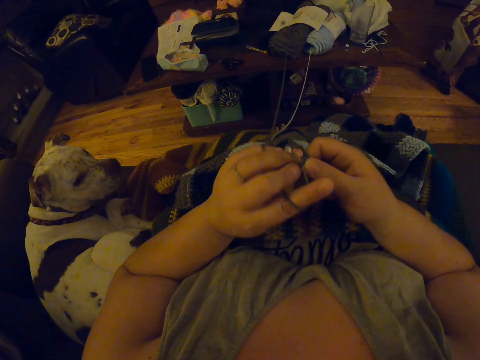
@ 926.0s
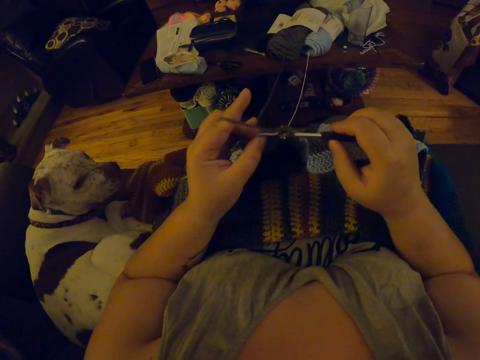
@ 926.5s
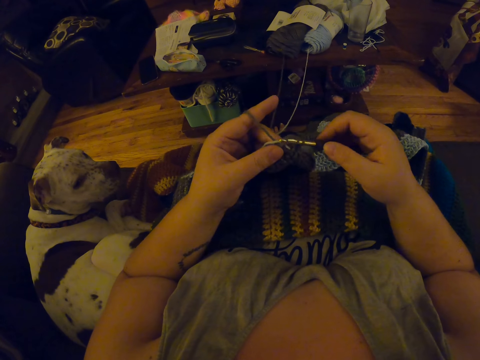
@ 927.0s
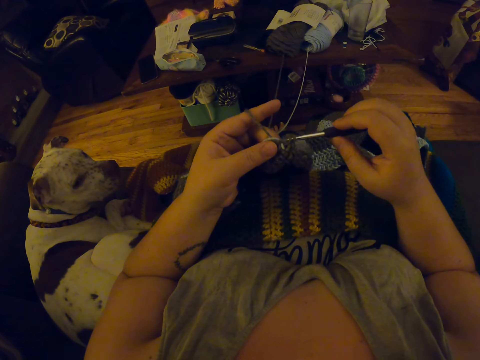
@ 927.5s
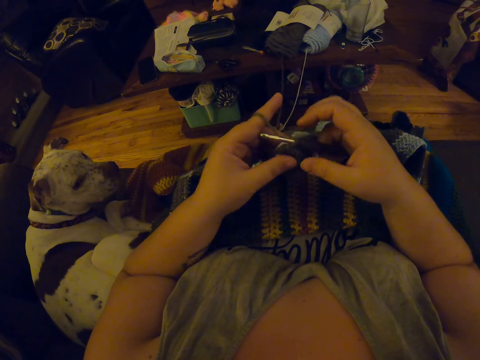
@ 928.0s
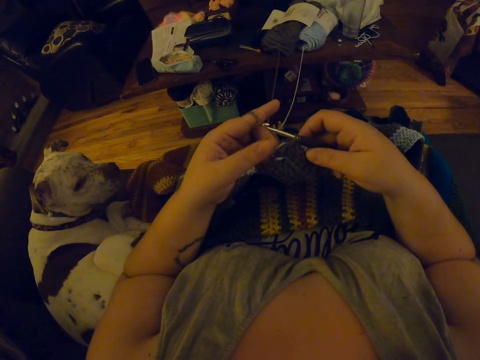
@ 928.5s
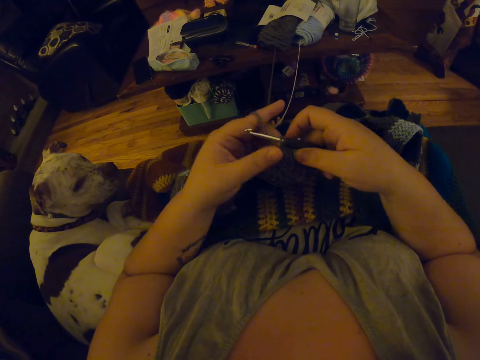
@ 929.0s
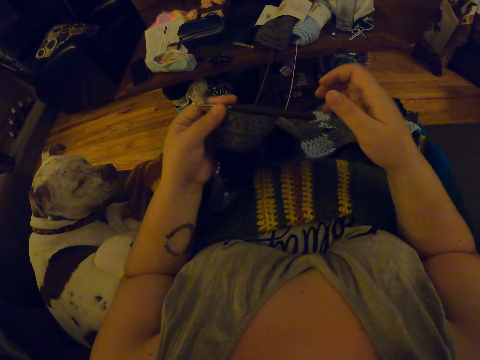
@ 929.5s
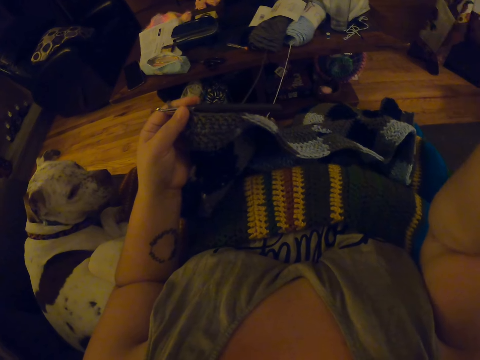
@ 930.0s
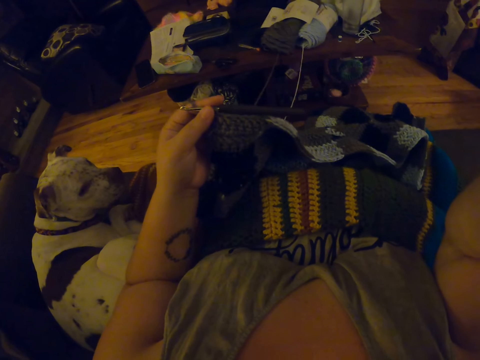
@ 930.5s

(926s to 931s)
The camera wearer knits the fabric with wool using a crochet hook. They look at the fabric. They touch the camera.
